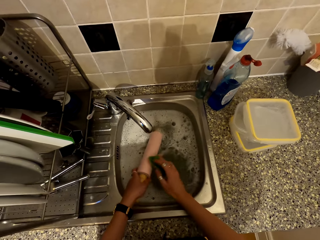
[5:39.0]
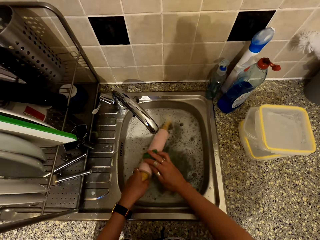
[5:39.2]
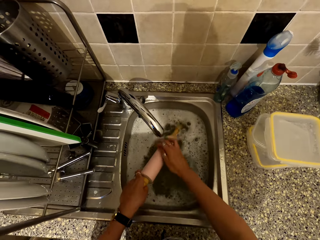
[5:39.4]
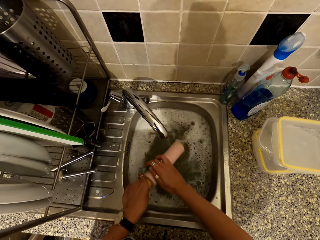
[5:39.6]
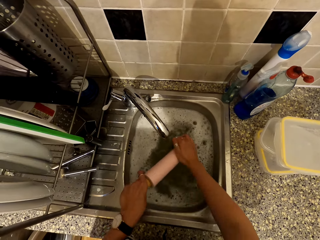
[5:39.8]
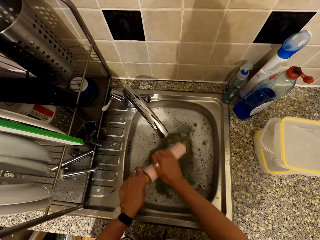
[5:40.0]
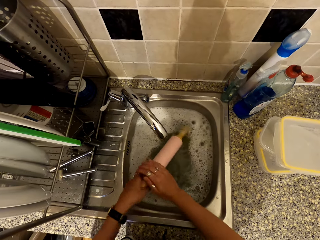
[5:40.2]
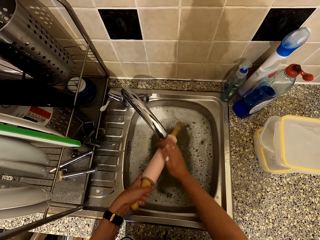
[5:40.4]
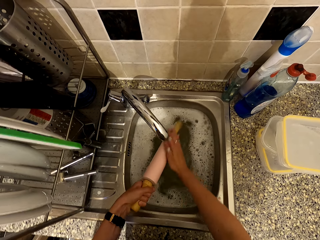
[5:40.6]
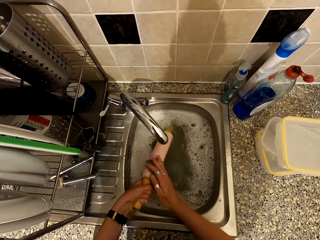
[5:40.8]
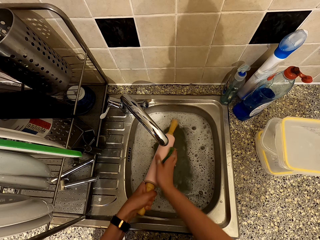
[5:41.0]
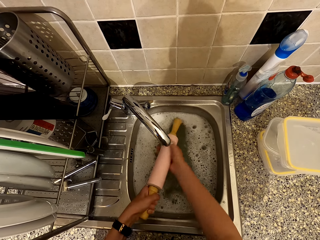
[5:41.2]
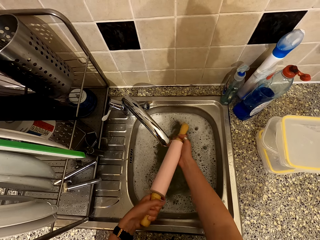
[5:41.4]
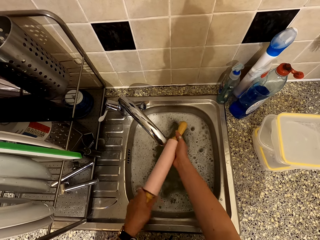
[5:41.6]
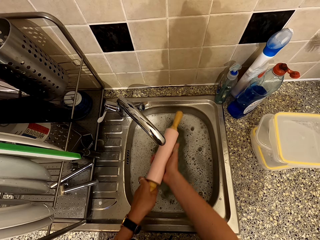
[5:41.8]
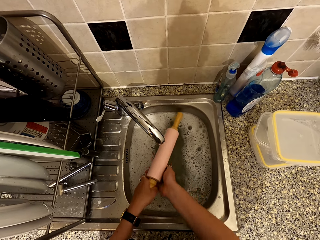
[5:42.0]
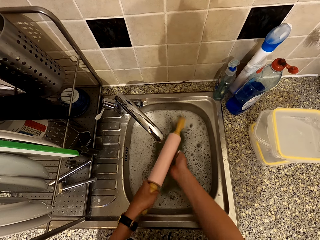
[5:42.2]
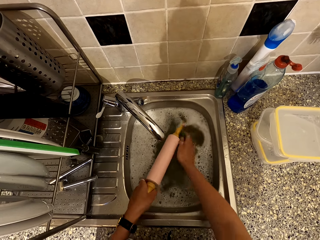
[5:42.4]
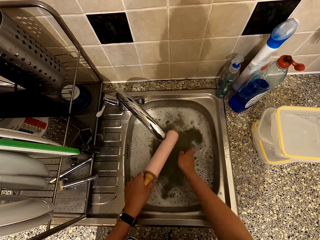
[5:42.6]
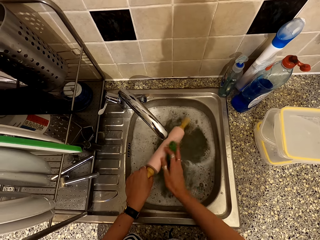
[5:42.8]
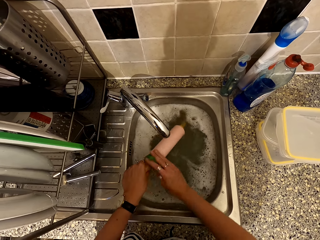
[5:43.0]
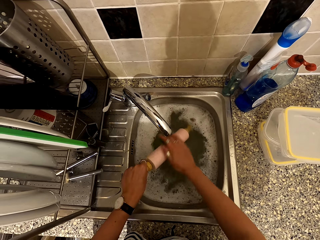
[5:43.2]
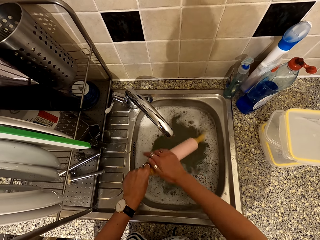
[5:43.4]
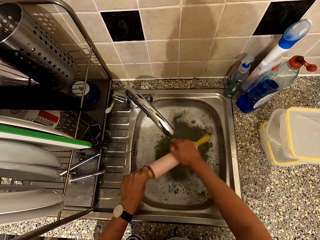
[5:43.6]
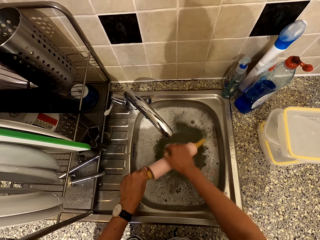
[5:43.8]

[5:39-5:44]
The camera wearer washes the rolling stick in the sink.

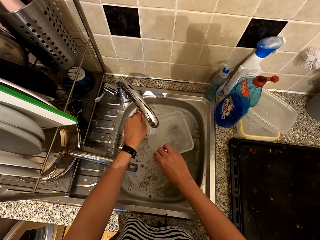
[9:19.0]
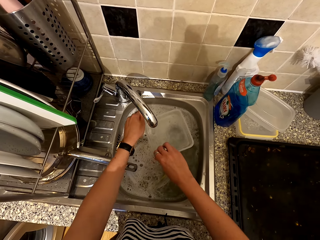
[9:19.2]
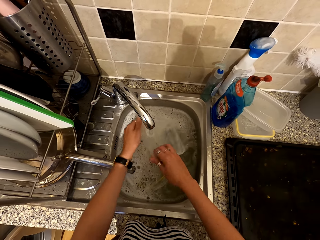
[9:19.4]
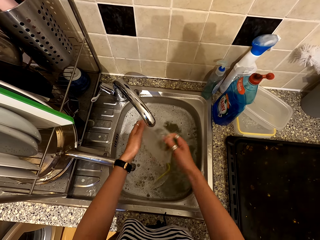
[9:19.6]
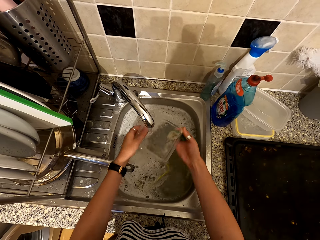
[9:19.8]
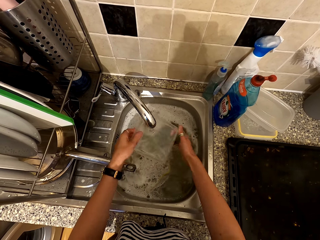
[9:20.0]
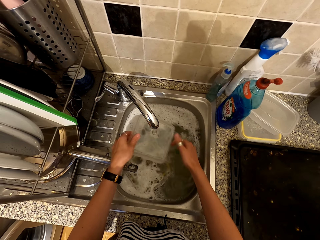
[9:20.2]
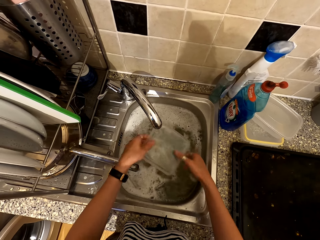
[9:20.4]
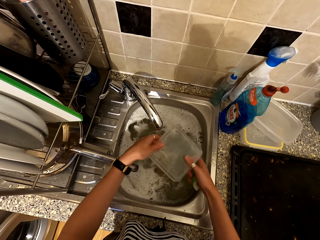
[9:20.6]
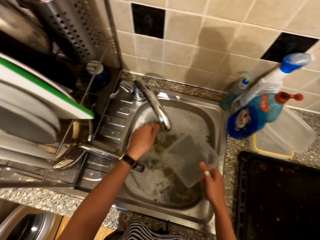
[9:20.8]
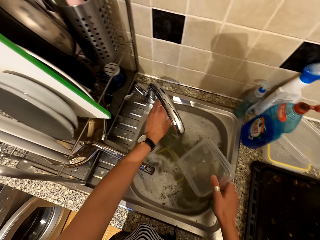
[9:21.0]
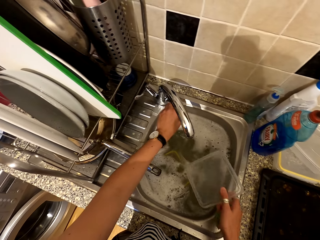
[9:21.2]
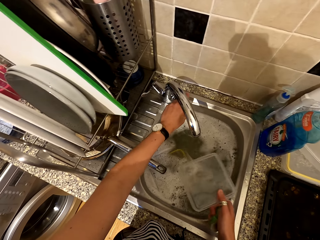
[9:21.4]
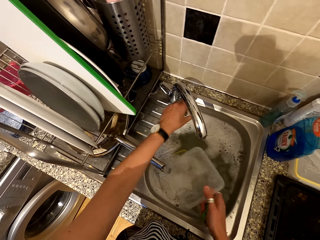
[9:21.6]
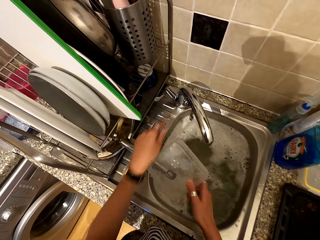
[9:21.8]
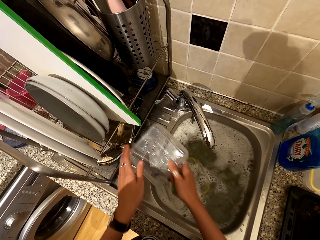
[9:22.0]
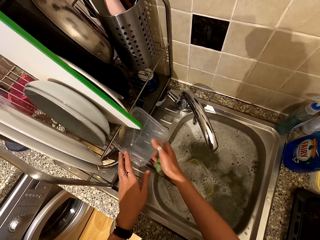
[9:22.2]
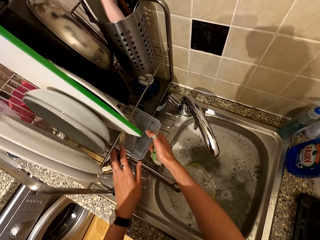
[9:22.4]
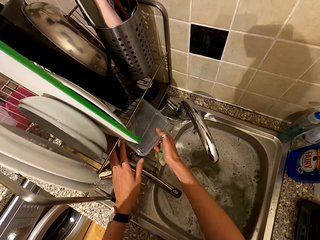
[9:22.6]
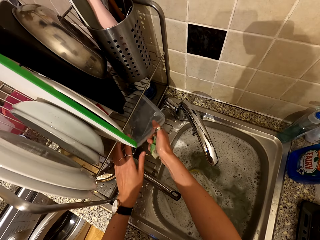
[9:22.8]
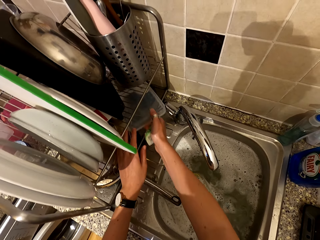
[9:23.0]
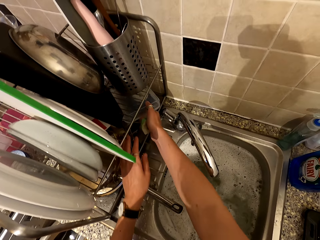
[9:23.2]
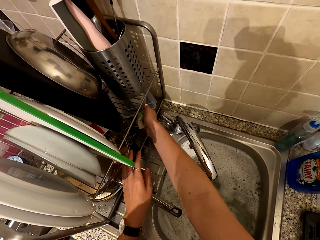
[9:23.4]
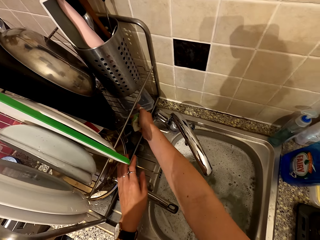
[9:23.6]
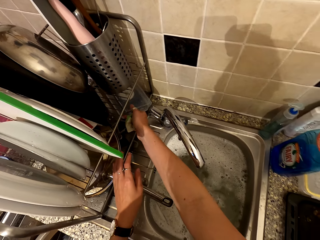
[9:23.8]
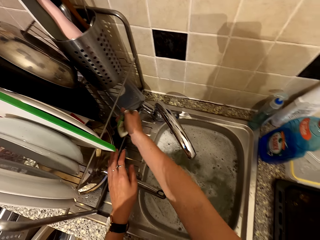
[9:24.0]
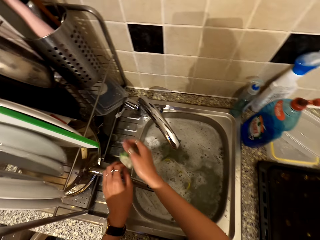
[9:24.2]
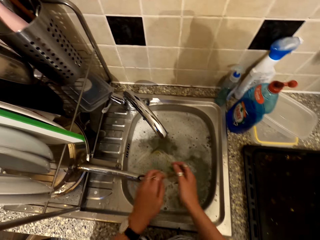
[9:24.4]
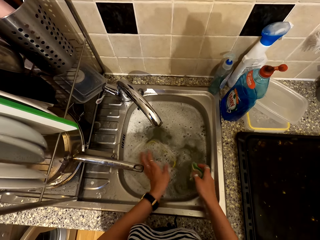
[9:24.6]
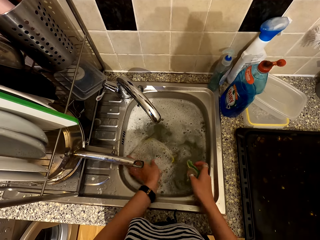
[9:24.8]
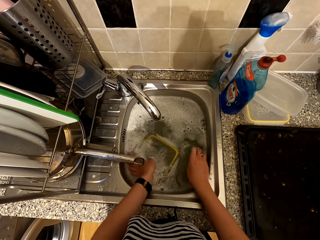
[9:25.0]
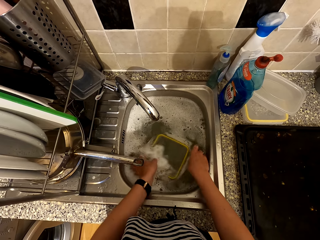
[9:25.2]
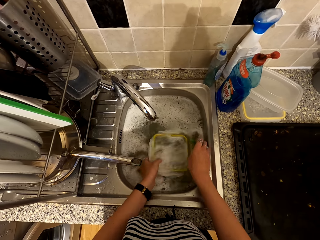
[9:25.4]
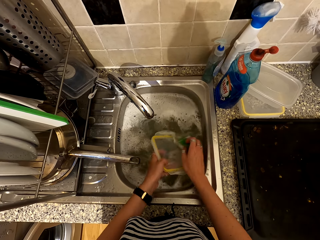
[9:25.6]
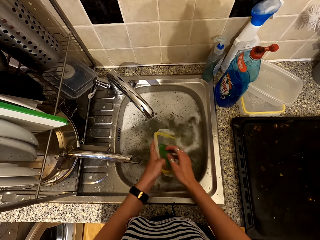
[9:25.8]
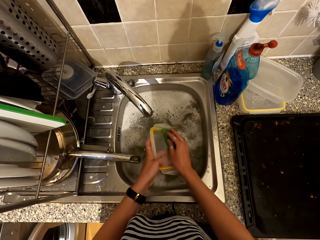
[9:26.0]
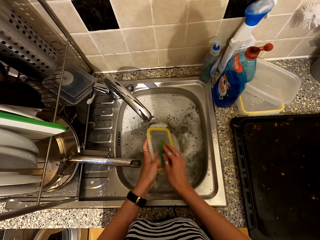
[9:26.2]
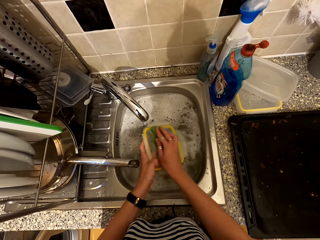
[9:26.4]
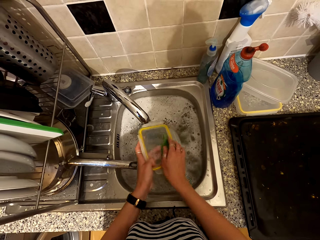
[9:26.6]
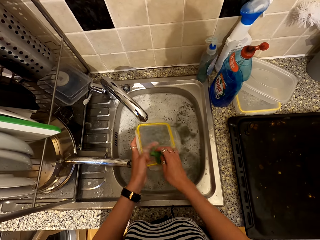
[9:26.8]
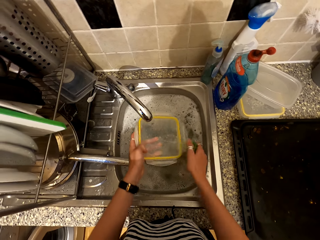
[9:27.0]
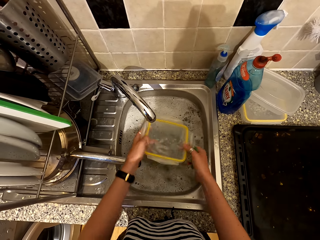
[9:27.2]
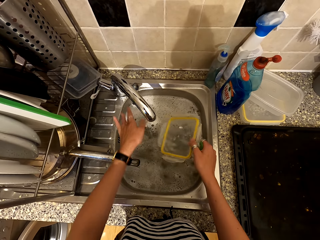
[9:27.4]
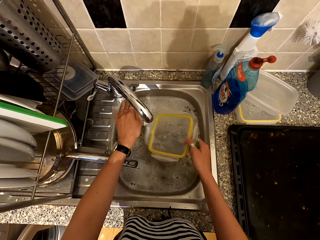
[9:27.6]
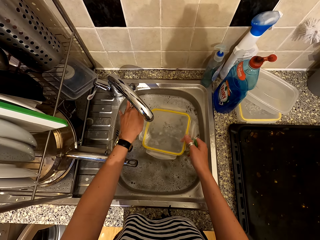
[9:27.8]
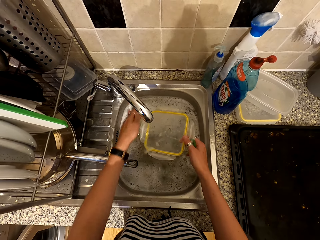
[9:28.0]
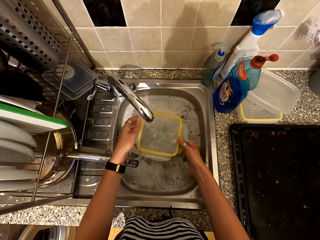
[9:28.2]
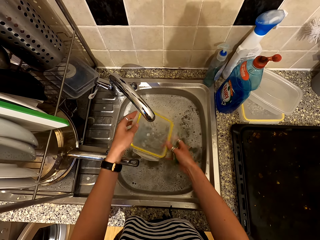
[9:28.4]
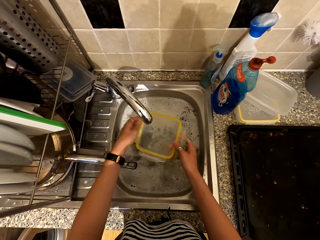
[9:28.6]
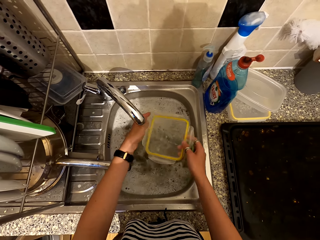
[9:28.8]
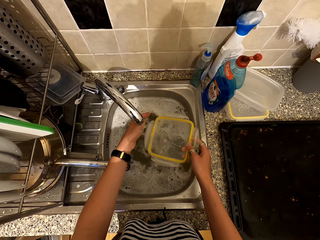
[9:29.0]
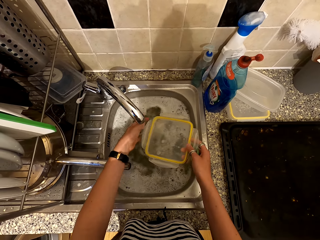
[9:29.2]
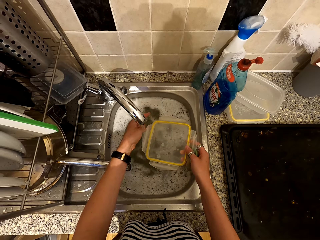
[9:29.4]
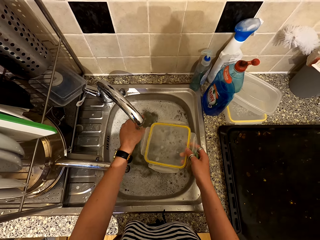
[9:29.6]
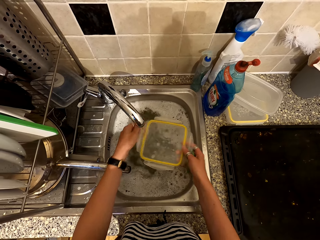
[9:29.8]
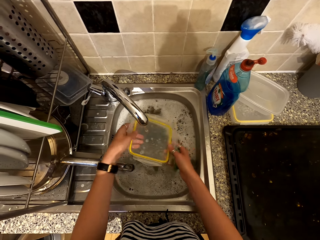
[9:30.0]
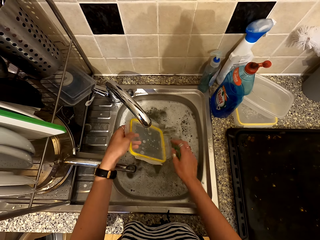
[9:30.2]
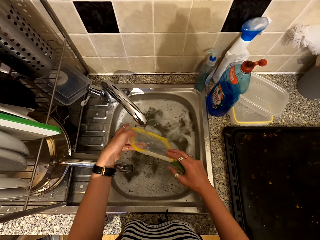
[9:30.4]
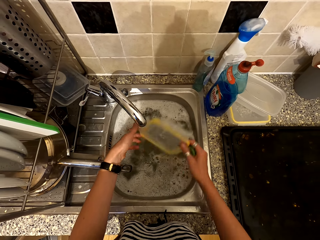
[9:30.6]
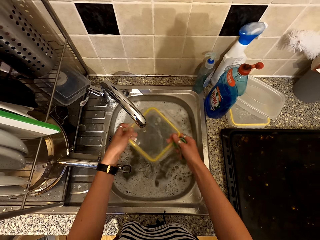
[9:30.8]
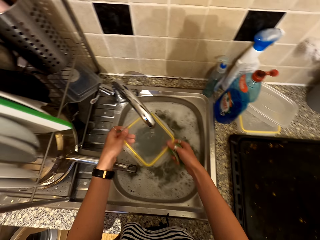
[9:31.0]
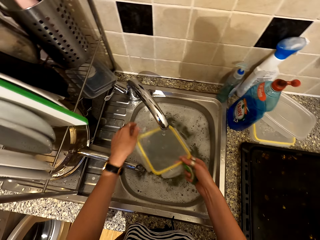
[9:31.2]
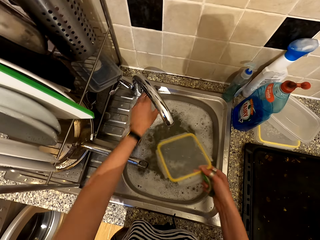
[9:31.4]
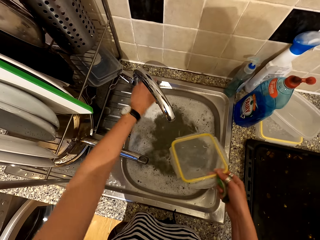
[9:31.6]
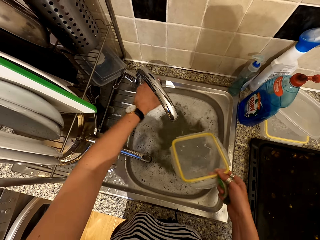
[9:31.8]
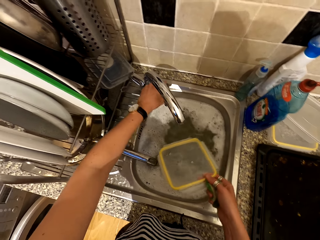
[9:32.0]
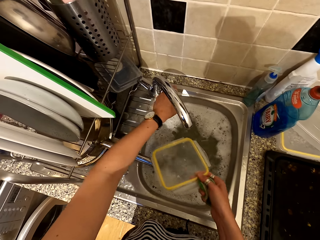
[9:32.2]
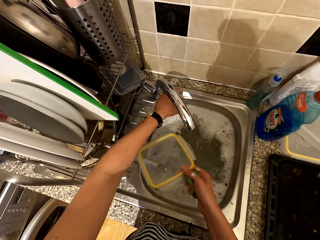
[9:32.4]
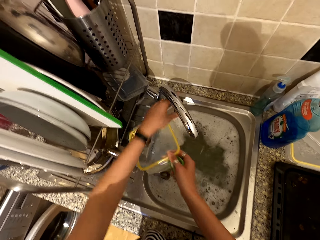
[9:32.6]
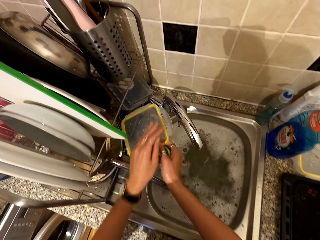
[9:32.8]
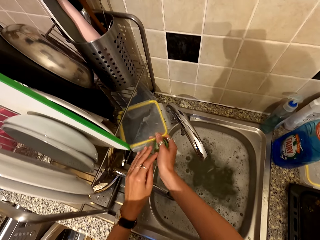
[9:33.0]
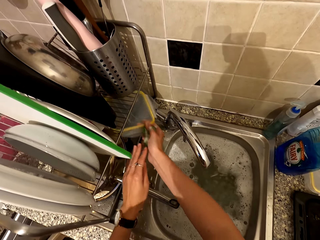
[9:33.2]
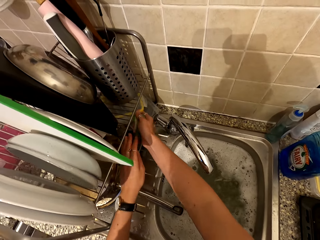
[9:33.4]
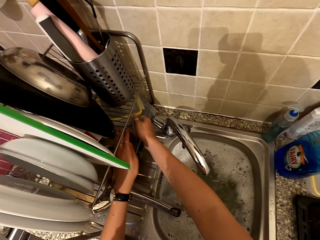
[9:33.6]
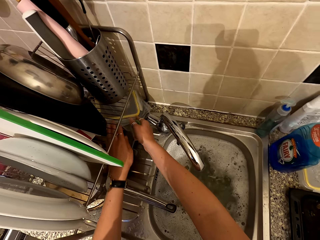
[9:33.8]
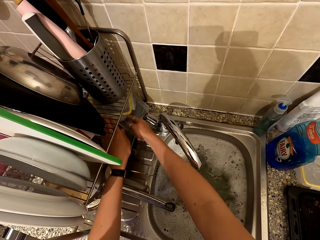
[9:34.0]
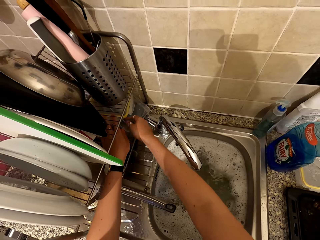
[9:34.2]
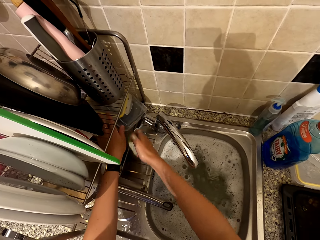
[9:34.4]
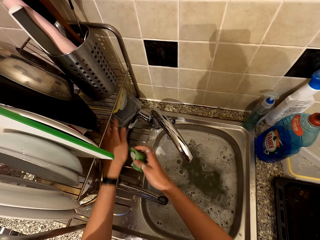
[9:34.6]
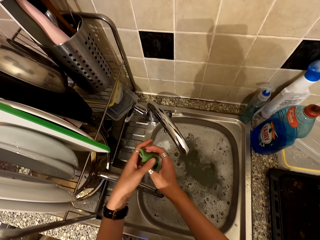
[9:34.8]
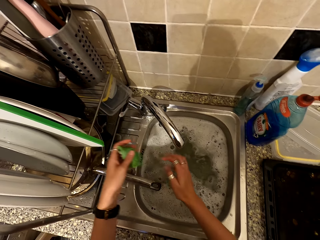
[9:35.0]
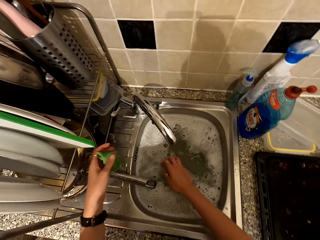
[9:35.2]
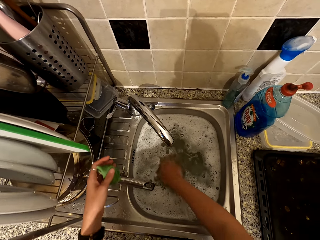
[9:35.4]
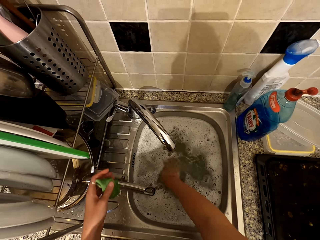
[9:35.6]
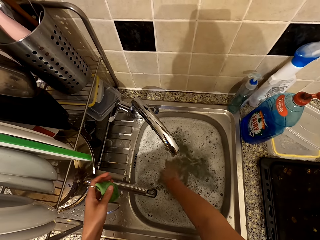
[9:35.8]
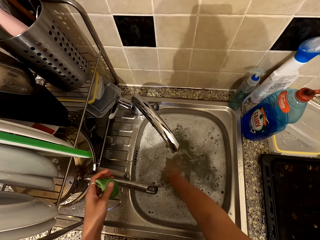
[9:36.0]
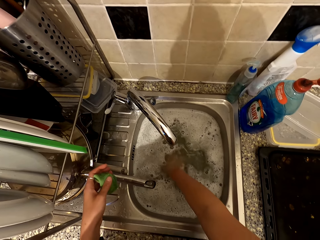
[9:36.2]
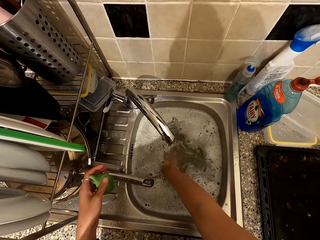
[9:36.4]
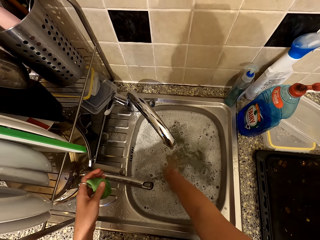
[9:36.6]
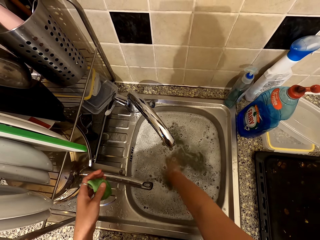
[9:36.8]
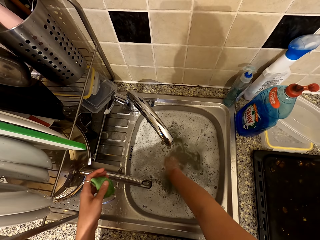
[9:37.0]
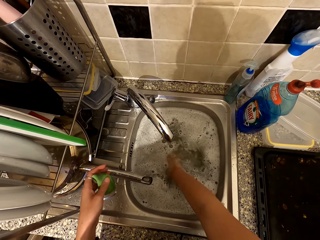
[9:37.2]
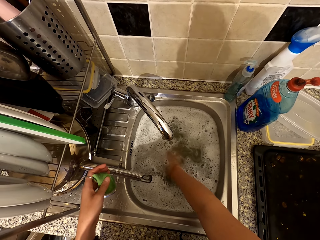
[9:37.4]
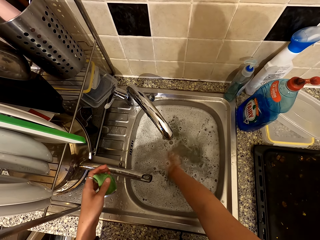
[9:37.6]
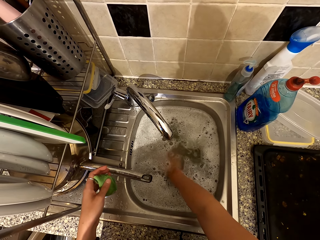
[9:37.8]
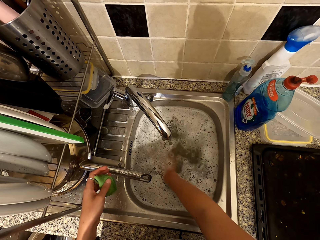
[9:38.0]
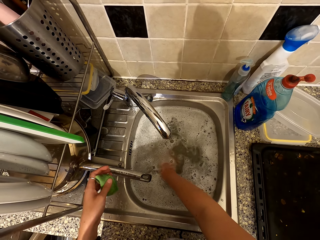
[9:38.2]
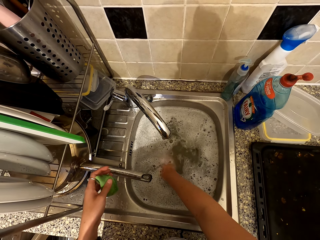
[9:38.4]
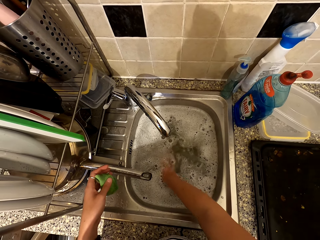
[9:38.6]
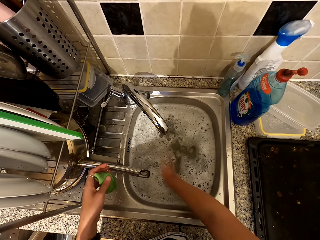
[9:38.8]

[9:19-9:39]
The camera wearer rinses a dish in the tap. They close the tap. They place the dish in the utensil rack. They wash the dish lid in the sink. They open the tap. They rinse the lid in the tap. They close the tap. They place the dish lid in the utensil rack. They search for something in the sink with the right hand.
